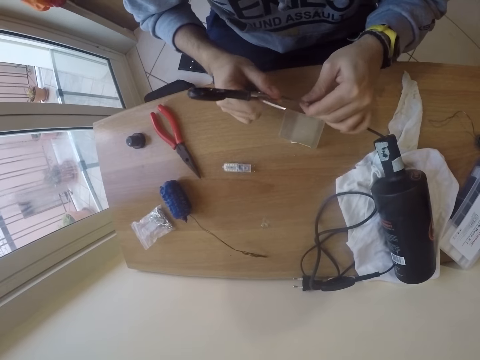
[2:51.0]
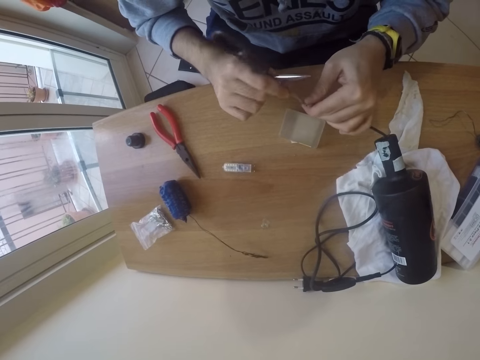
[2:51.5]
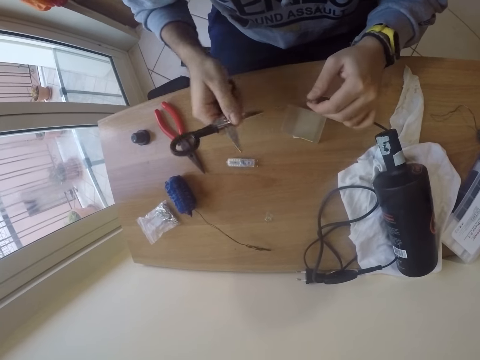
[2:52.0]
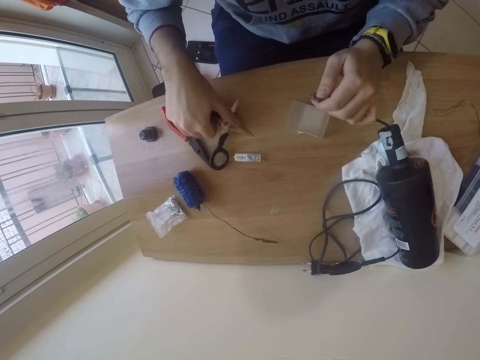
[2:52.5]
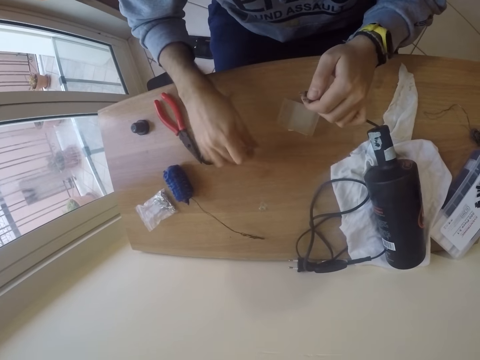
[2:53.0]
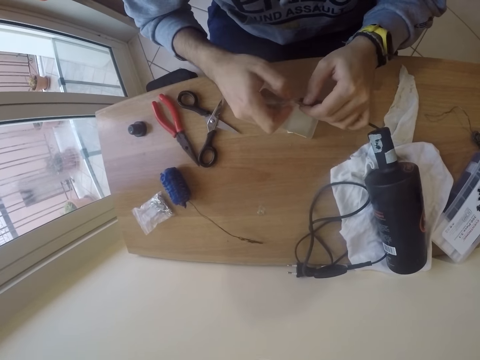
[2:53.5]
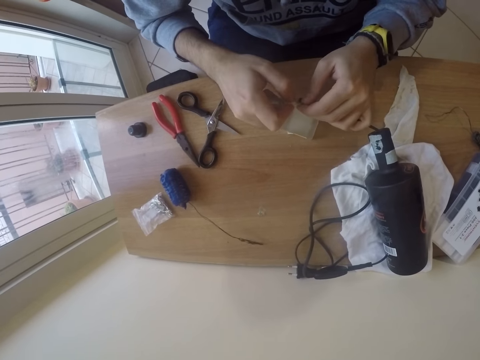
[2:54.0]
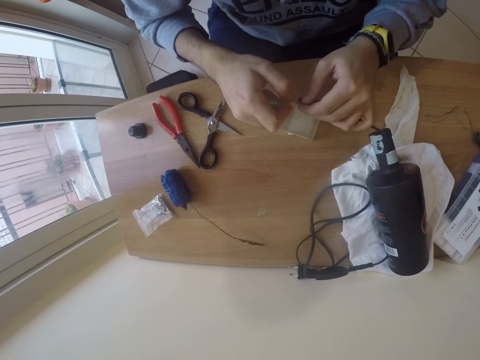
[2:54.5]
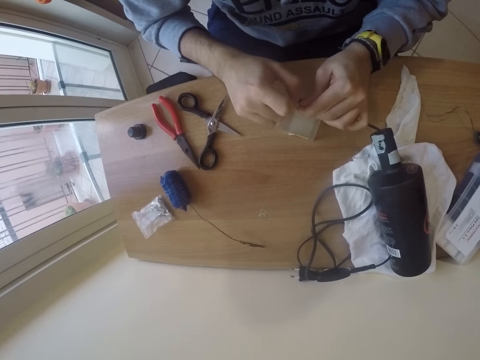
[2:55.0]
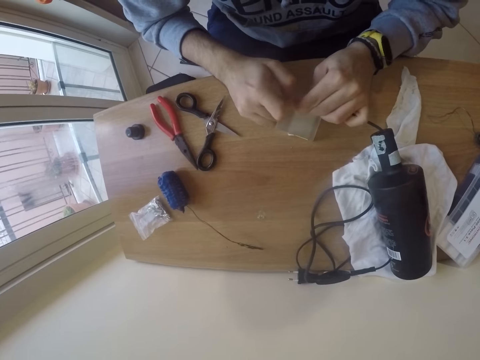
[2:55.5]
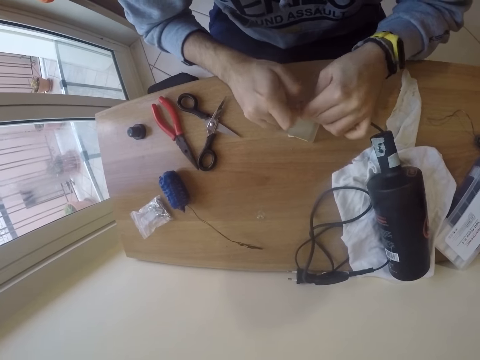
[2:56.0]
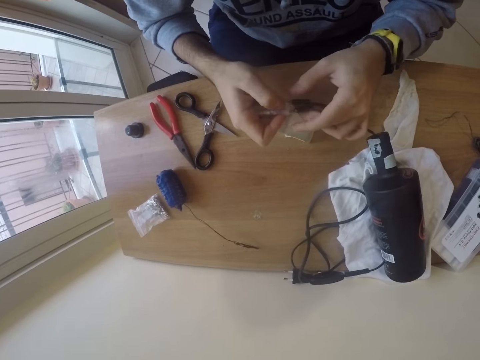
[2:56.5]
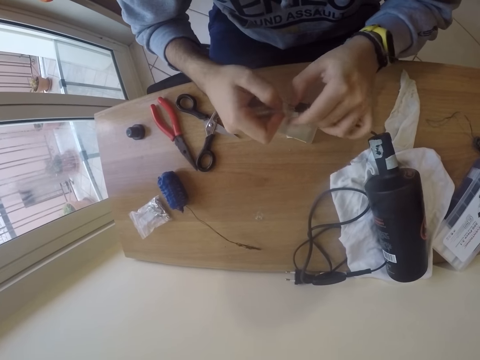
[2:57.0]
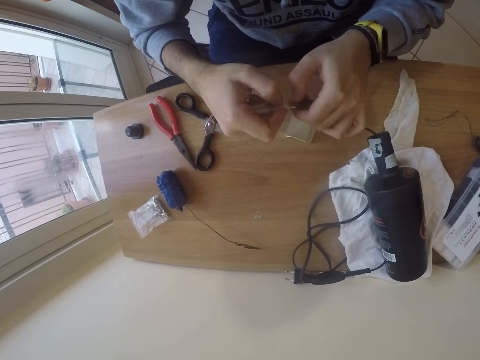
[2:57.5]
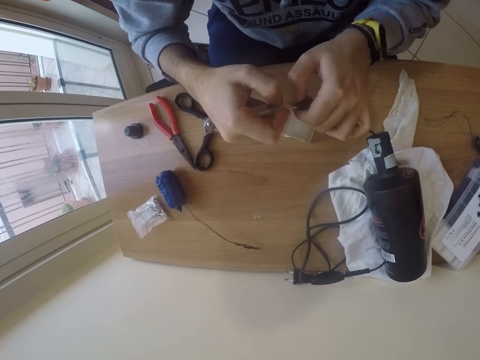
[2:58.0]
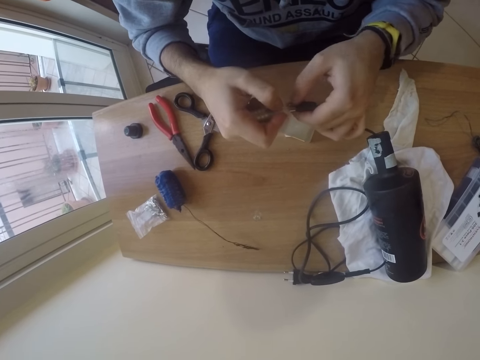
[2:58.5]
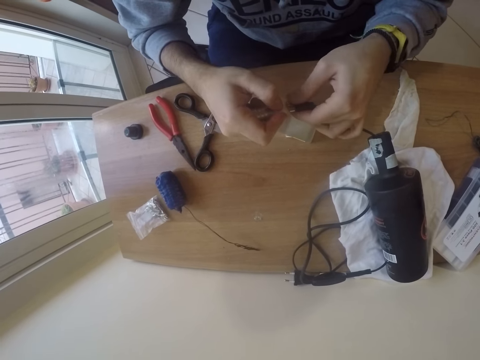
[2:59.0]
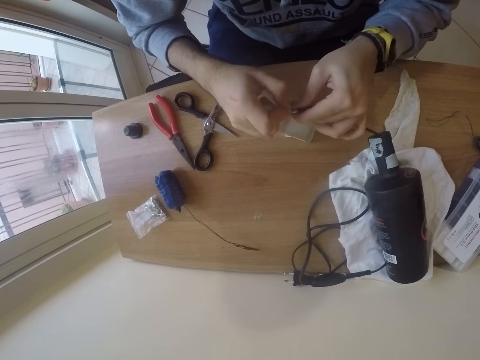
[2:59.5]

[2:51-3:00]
The camera wearer drops the scissors on the table with her right hand. They pick up the plastic plug from the table with his right hand. They fix the plastic plug to the rubber rolls with his right hand.

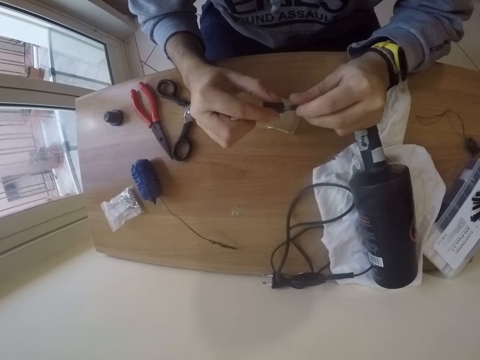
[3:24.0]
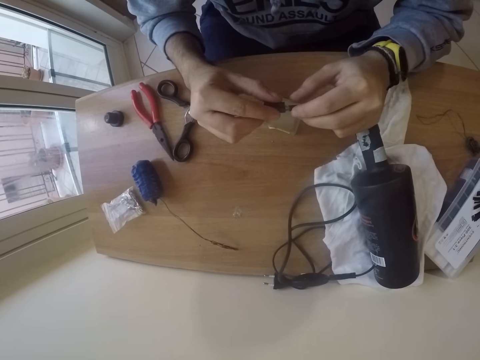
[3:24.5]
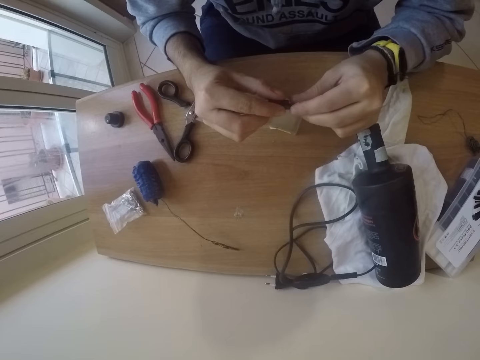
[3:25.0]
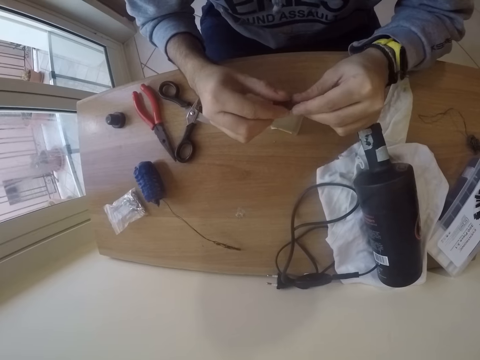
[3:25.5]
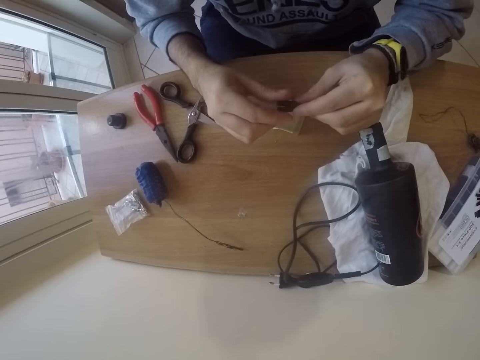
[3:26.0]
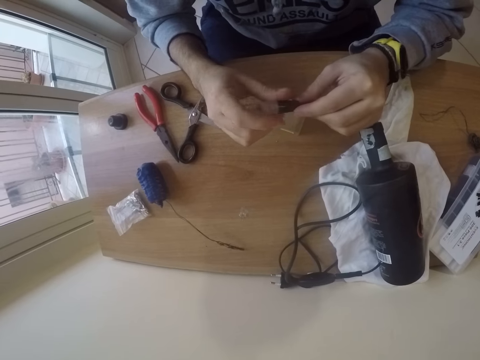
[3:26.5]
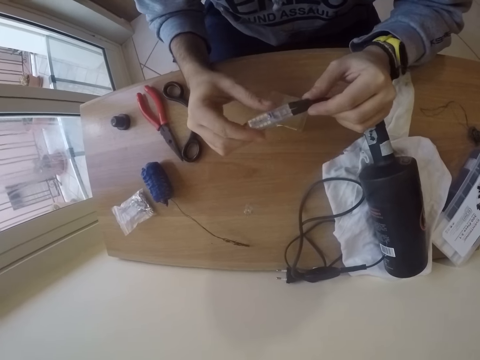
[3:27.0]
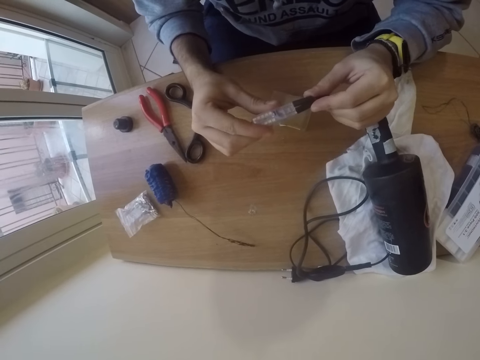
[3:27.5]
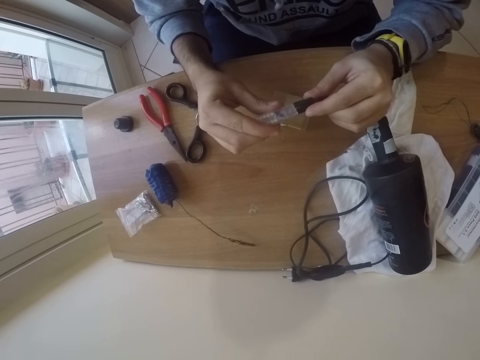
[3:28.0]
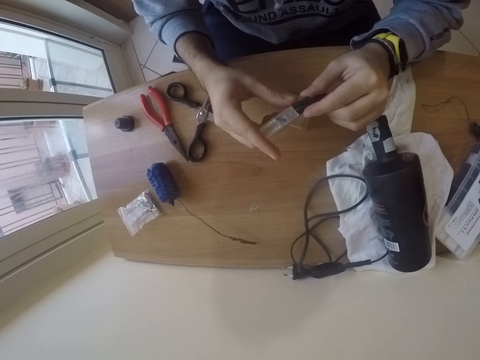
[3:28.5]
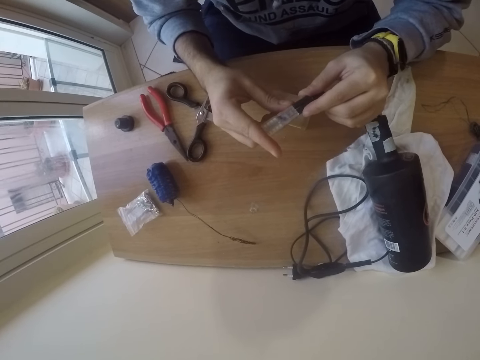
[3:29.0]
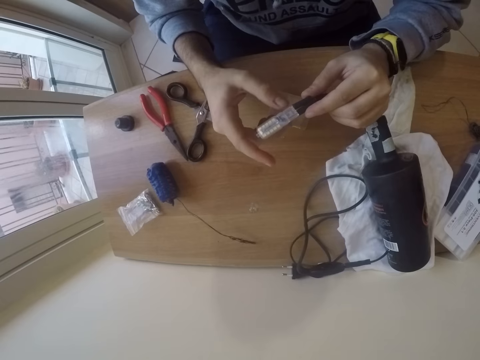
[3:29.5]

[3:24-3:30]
The camera wearer fixes the wires.

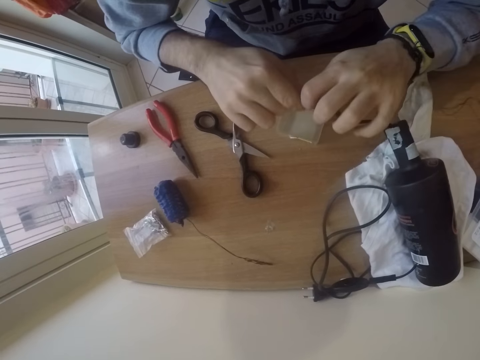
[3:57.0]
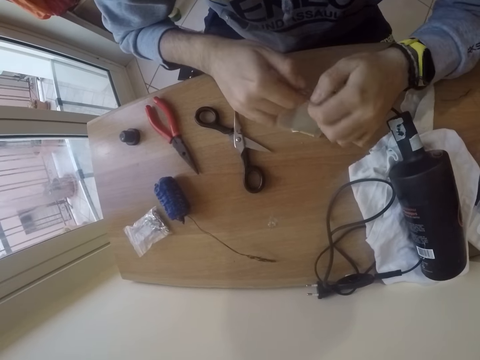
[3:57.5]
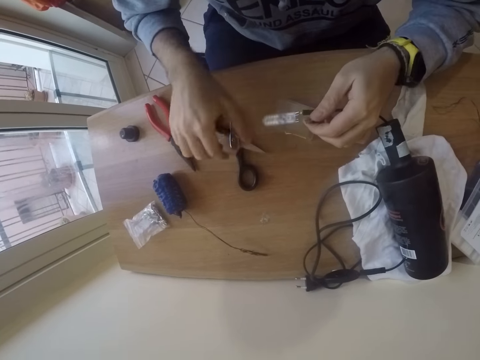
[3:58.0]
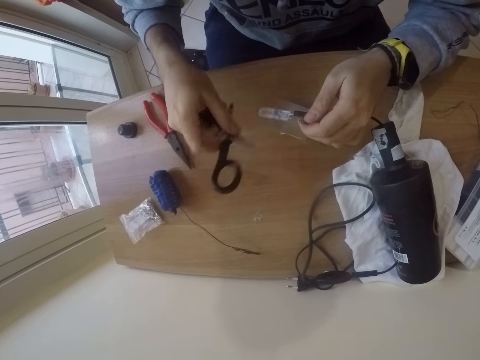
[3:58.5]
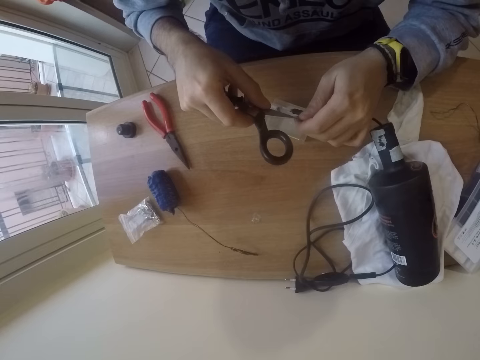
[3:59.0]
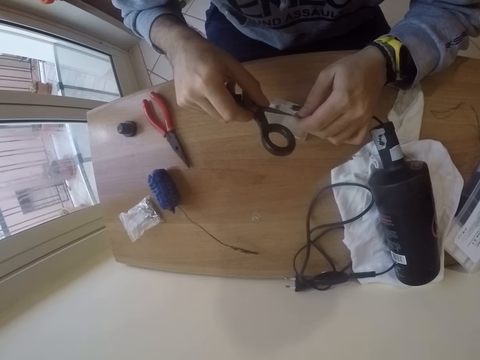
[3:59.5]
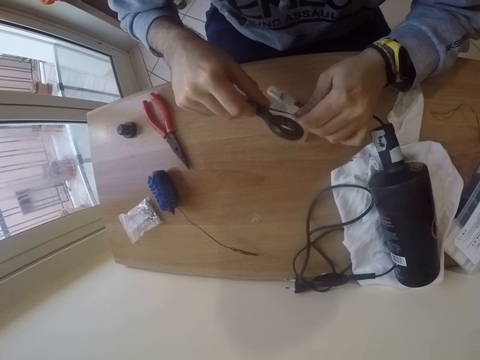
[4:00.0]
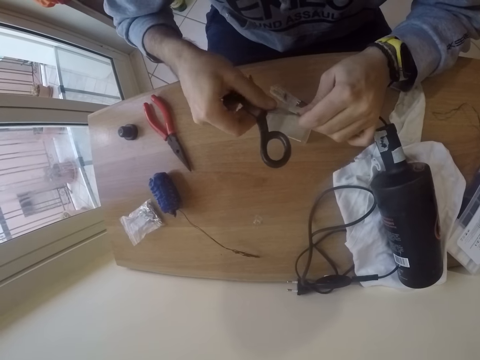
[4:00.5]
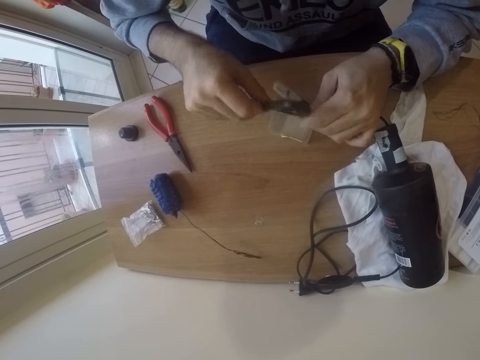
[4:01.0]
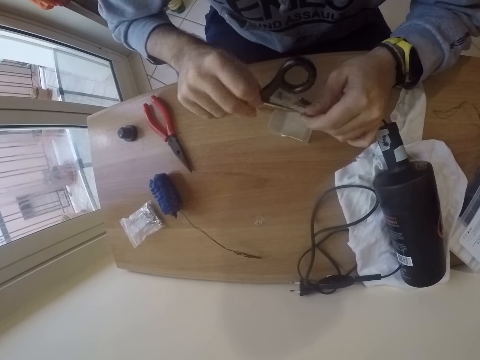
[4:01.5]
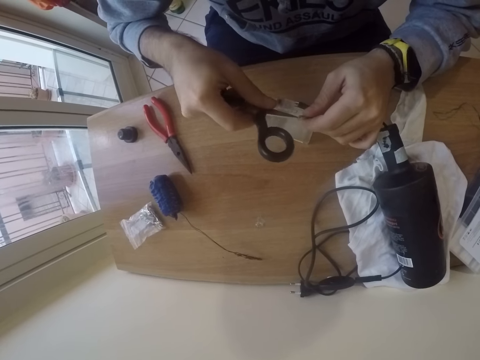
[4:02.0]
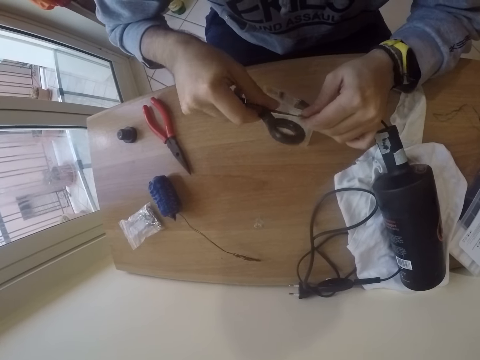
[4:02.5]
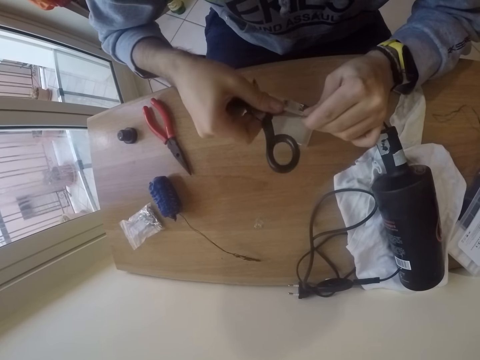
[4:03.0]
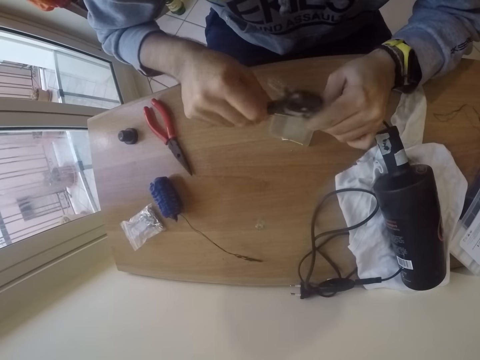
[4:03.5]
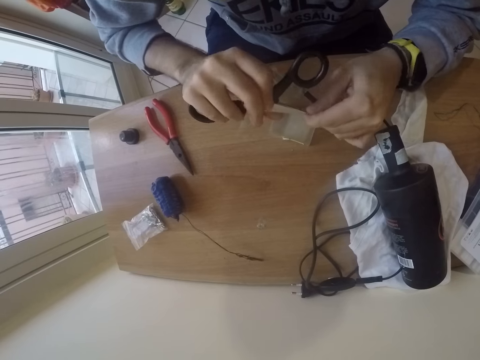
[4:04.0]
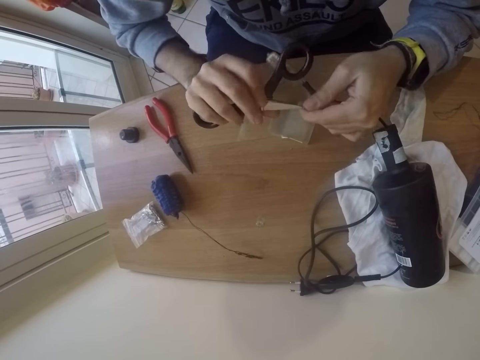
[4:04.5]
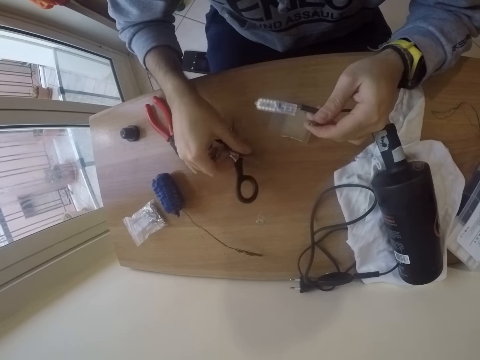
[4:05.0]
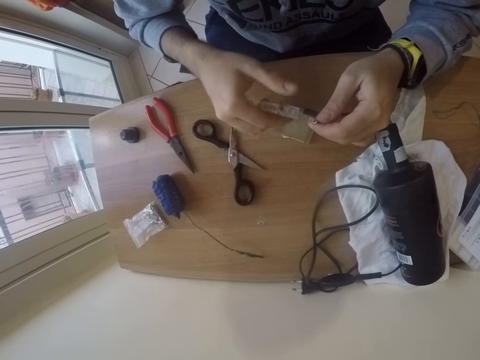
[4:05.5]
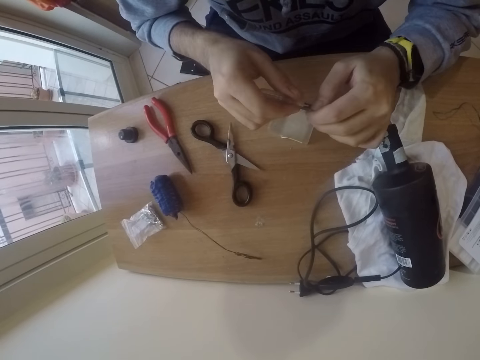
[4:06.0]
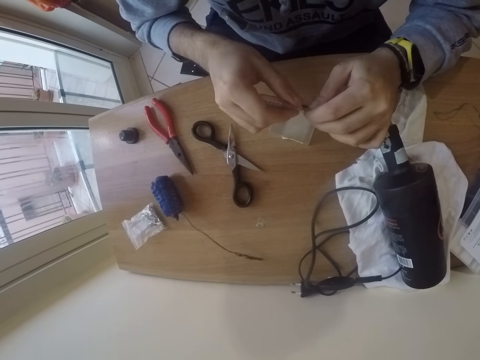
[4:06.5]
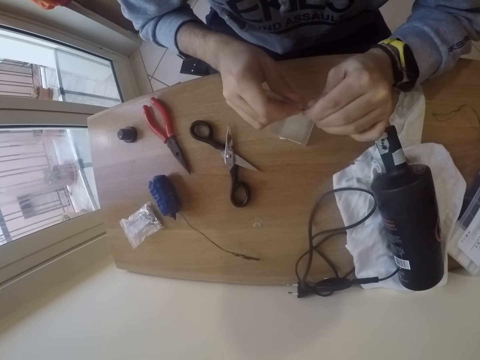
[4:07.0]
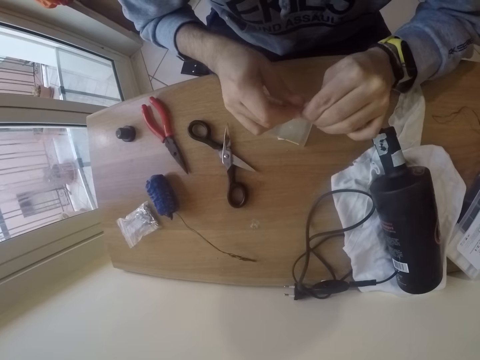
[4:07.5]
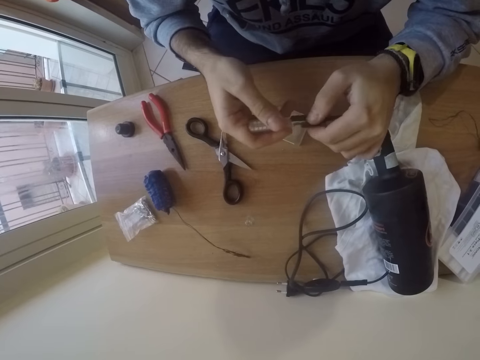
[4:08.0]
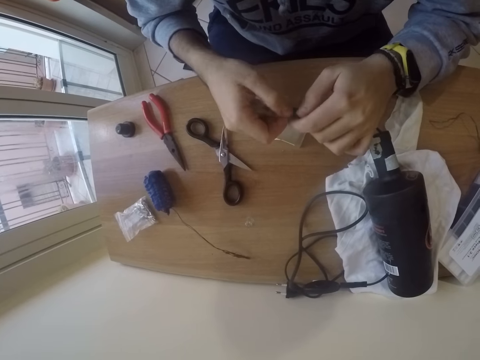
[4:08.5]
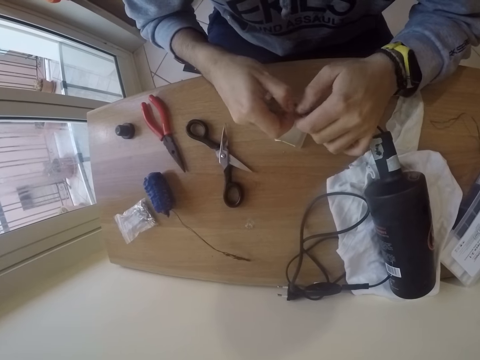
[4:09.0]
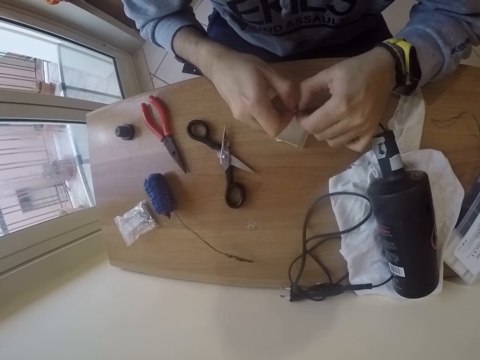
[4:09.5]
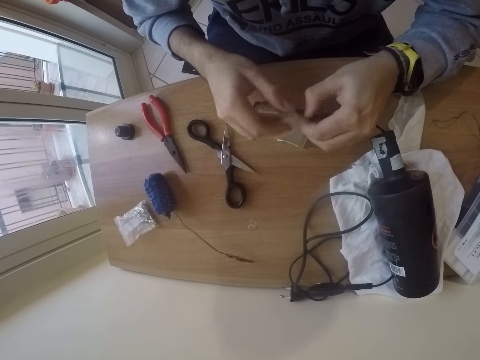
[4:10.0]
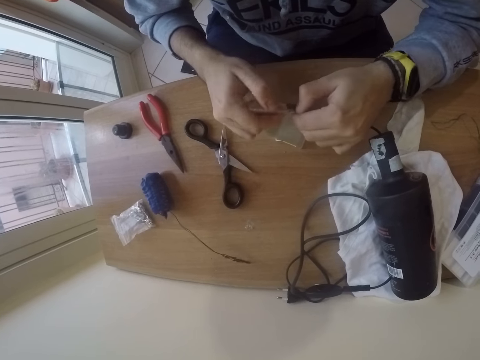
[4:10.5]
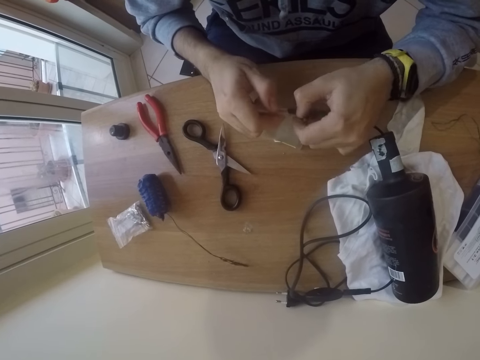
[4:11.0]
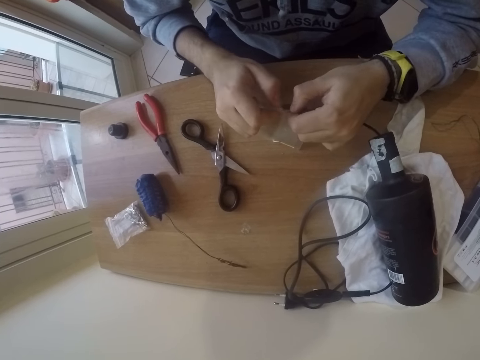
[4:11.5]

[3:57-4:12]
The camera wearer picks the scissors from the table with his right hand. He fixes the rubber roll in his left hand to the plastic plug with the scissors in his right hand. He presses the filament with the scissors. He drops the scissors on the table with his right hand. He places his right hand on the plastic plug. He fixes the rubber roll in his left hand to the plastic plug in his right hand. He connects the filament to the wires.
